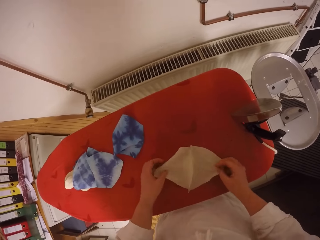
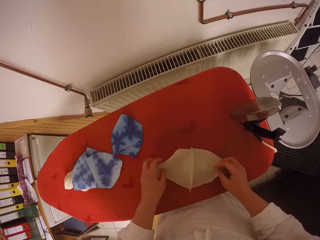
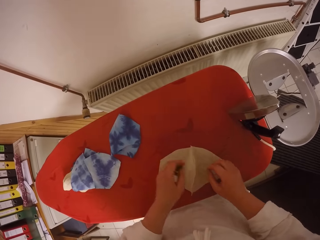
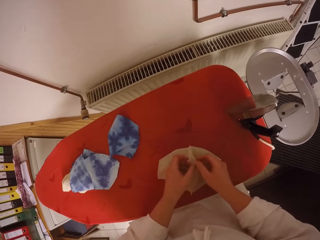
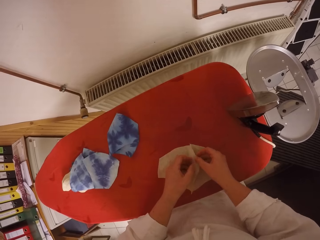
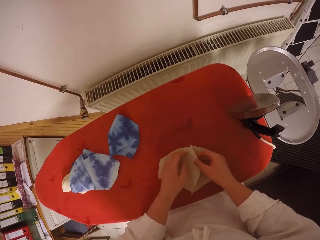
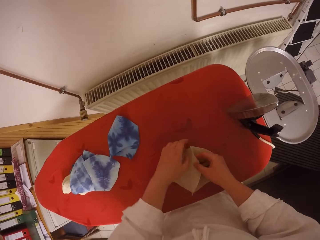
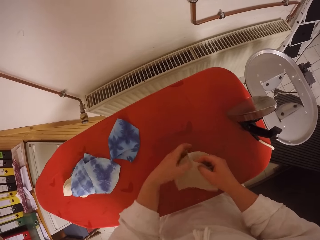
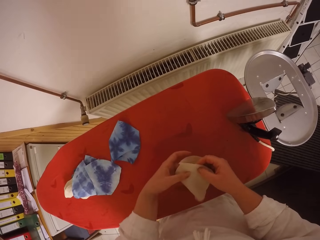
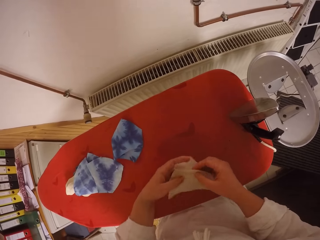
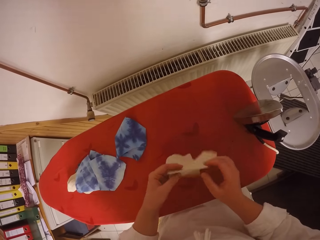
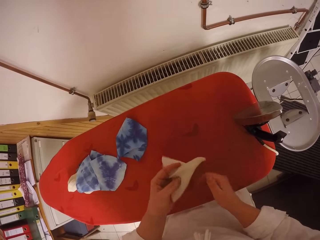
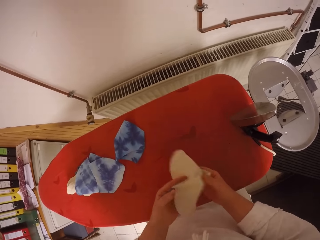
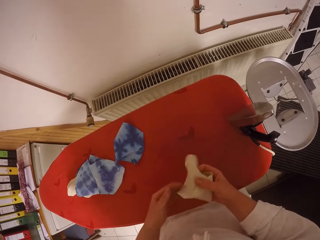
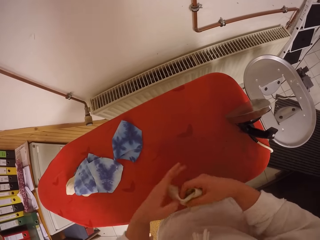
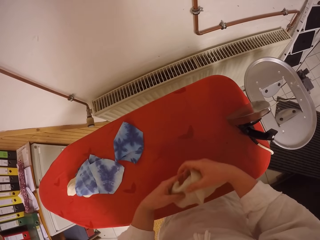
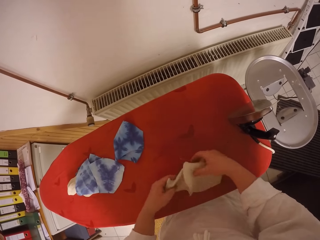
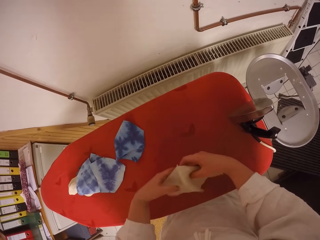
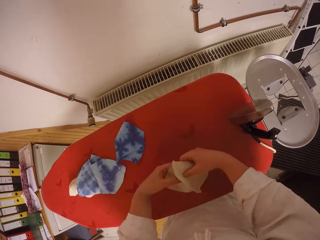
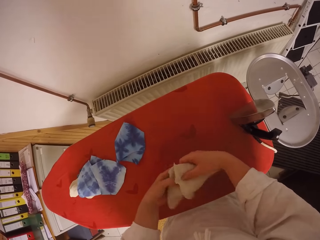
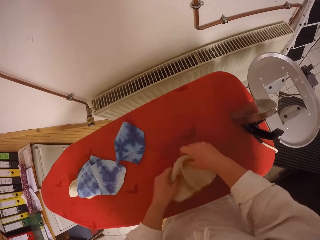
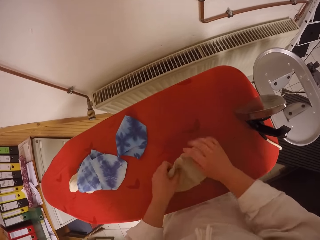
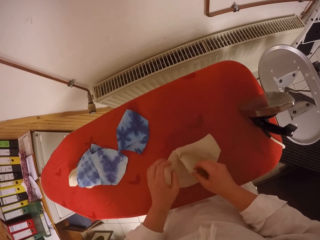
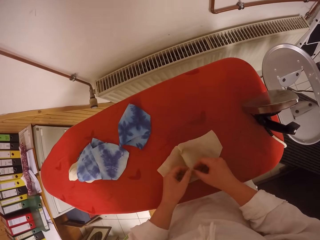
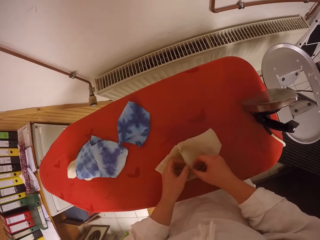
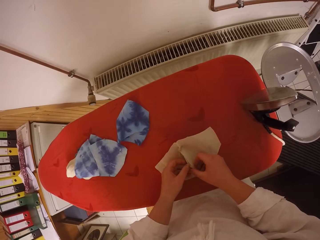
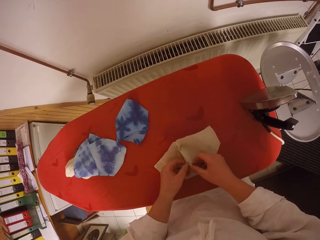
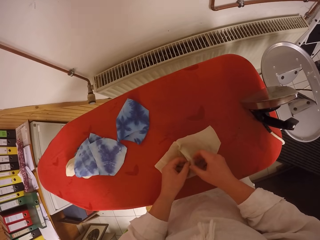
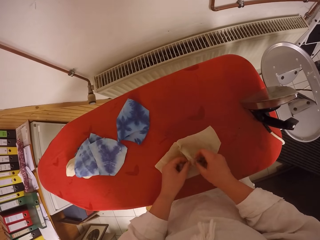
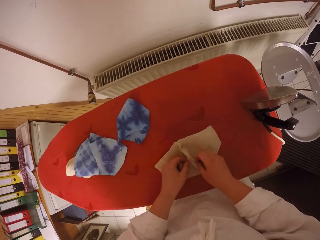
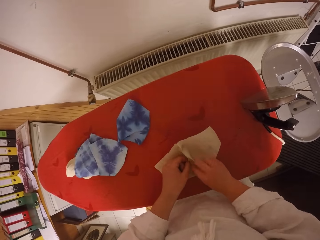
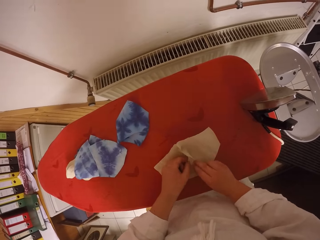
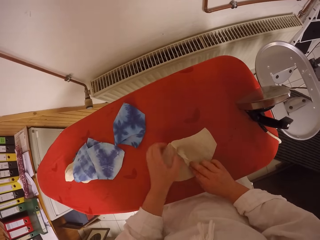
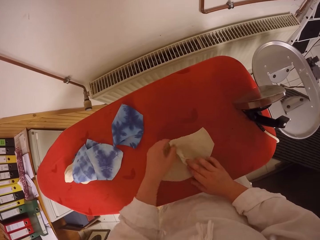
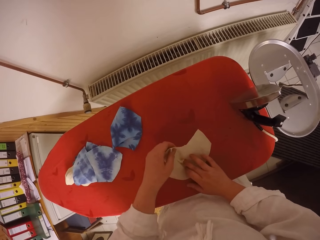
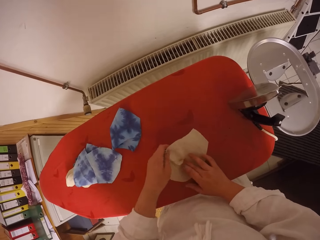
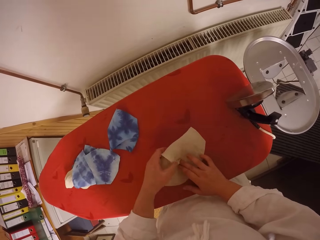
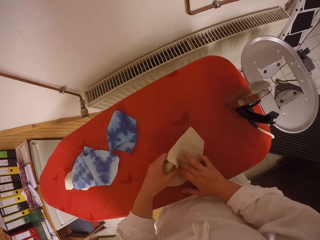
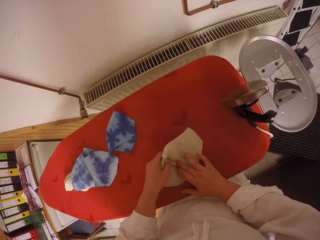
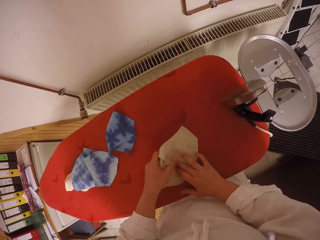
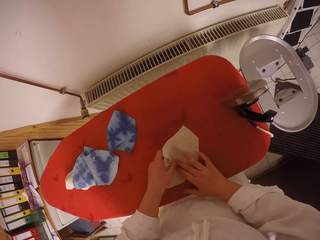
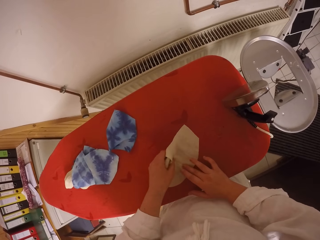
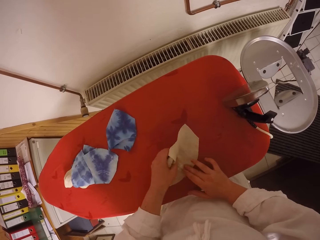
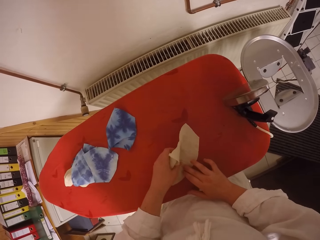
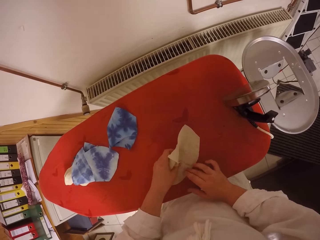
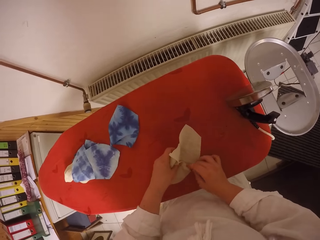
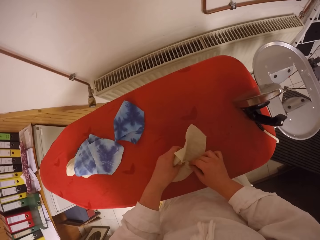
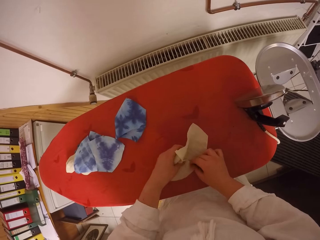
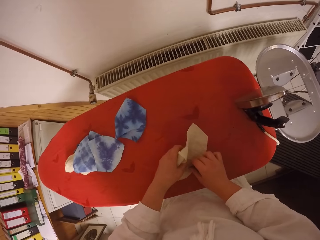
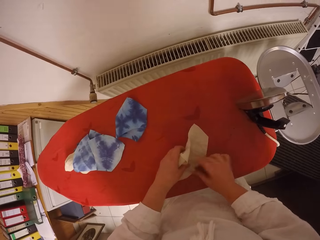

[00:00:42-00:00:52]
The camera wearer puts the fabric on the iron board. They straighten the fabric with both hands. They turn the fabric with both hands onto the ironing table. They straighten the fabric with both hands.

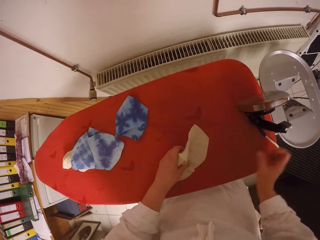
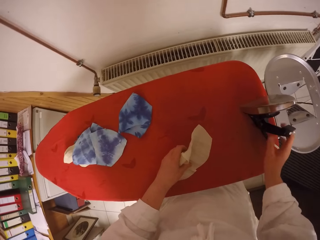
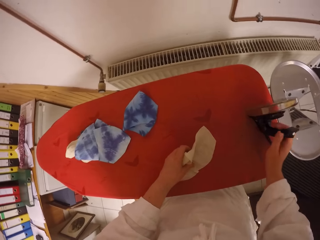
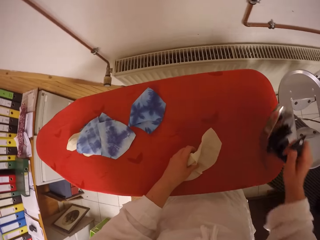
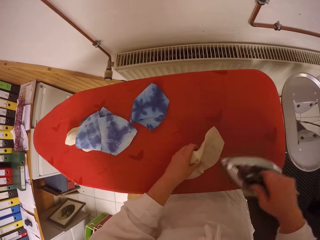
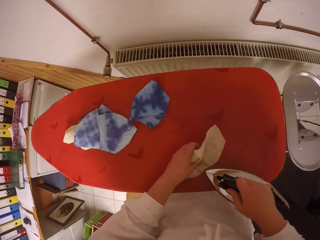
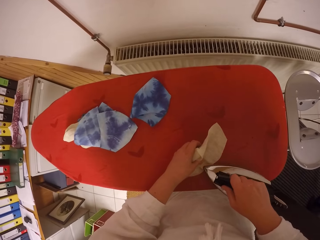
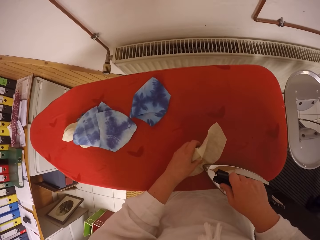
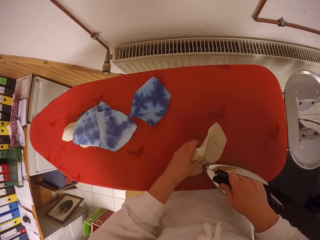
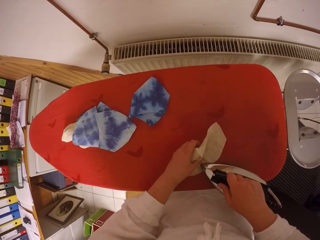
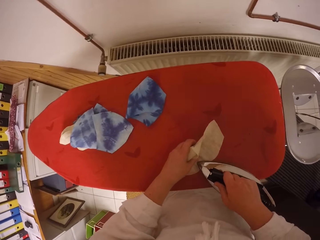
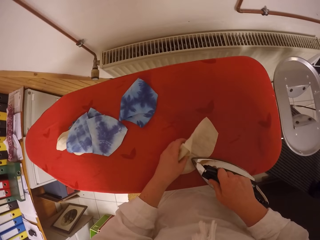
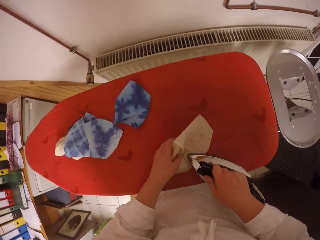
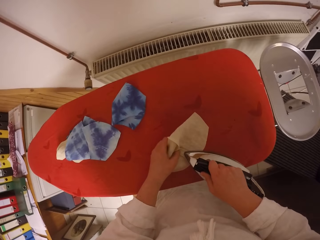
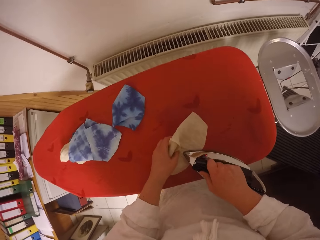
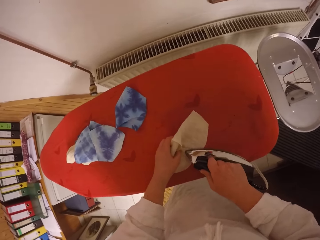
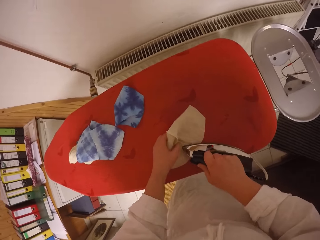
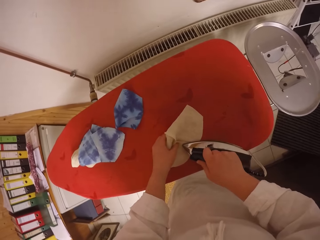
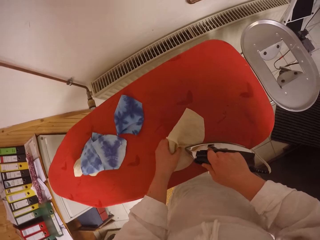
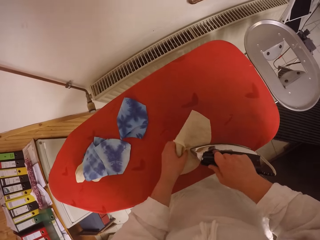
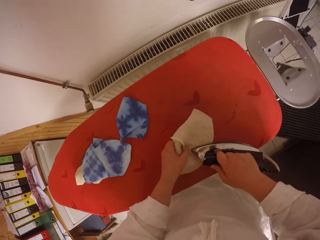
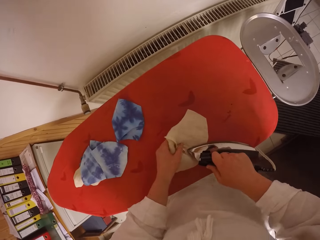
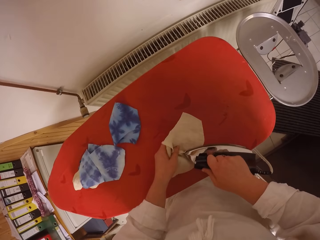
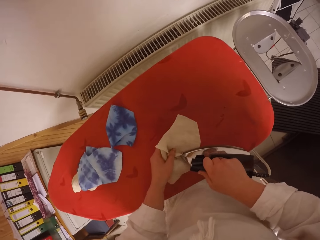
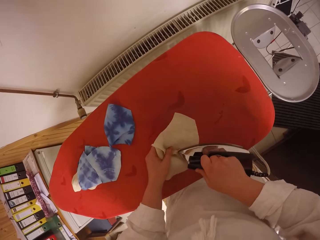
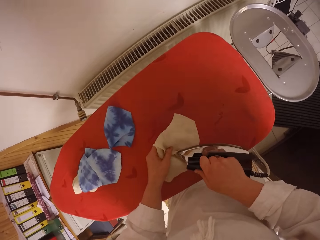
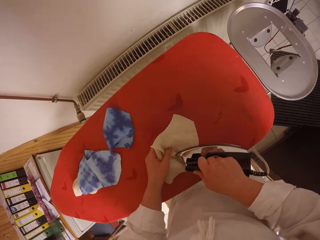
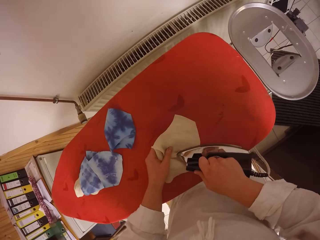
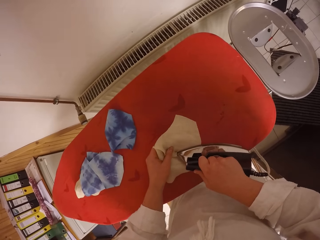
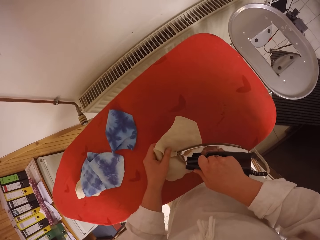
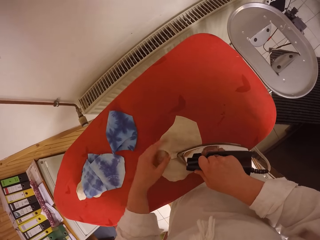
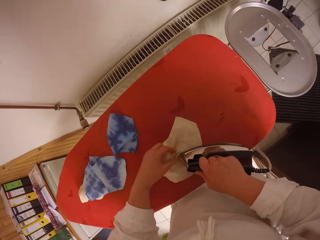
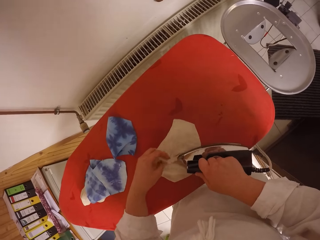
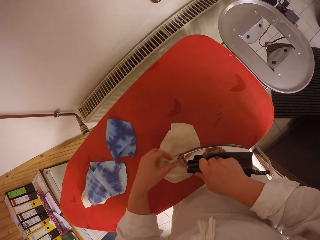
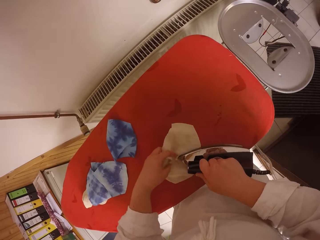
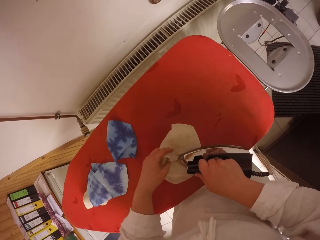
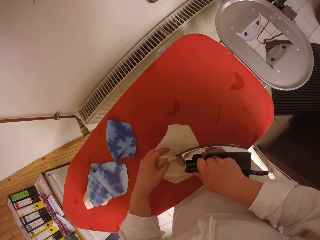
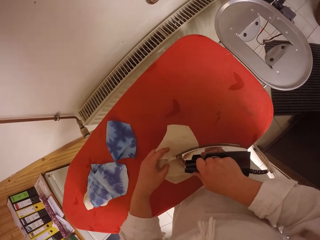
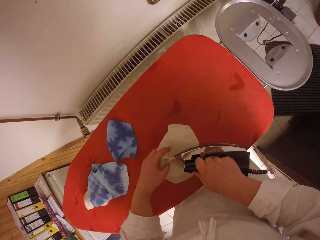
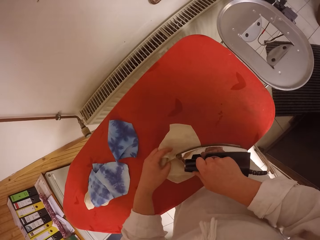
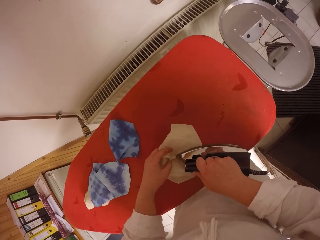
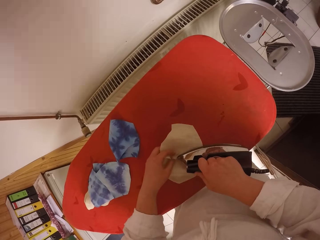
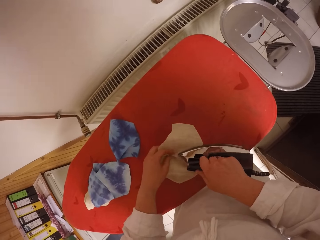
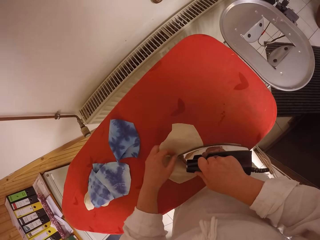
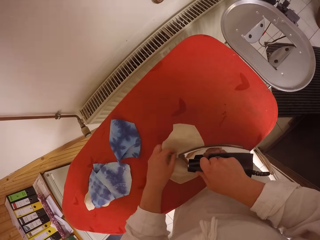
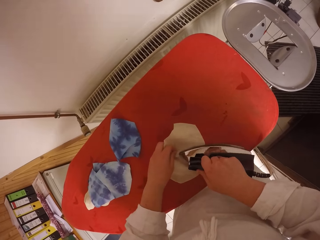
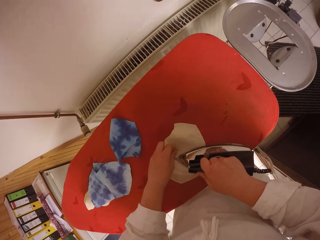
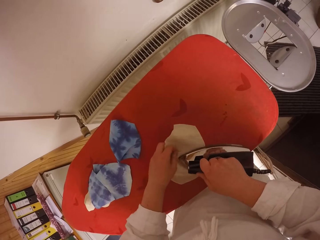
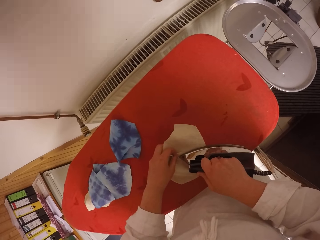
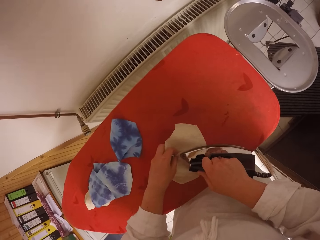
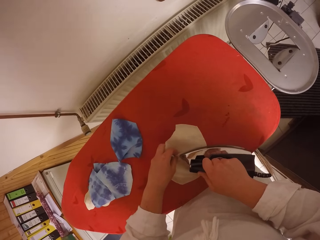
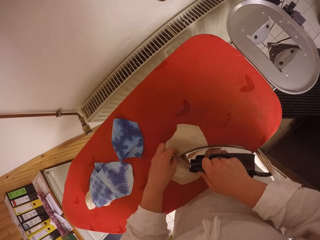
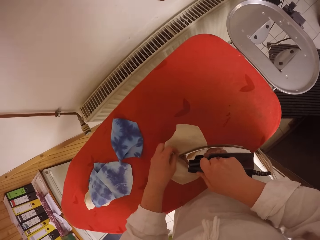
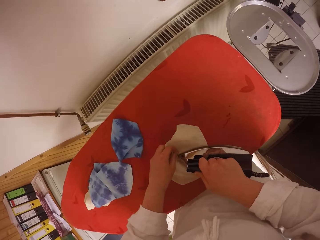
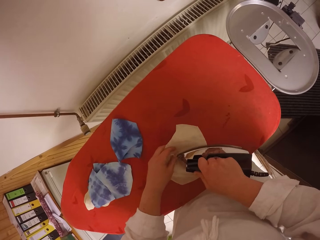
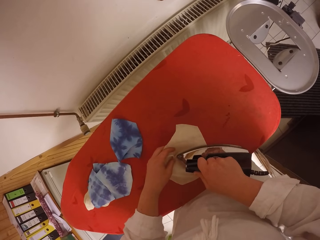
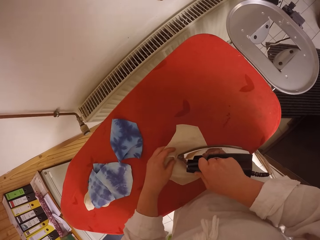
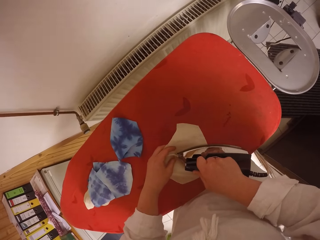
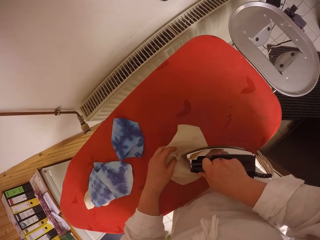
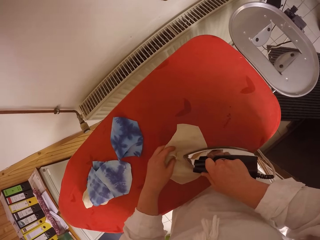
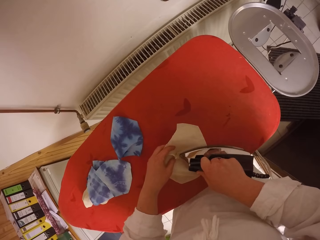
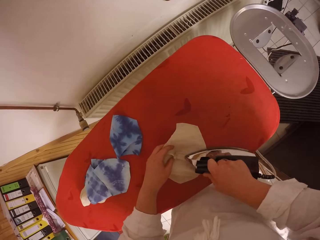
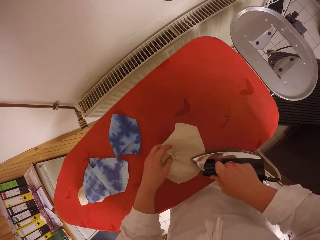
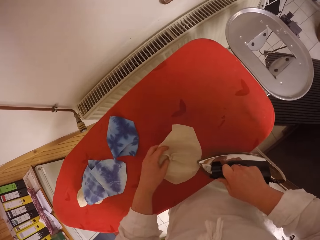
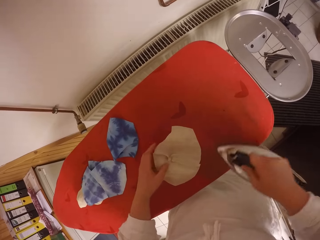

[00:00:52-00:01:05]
The camera wearer picks the electric iron from the ironing table with her right hand. She irons the fabric with the electric iron on her right hand. She adjusts the fabric with her left hand.
